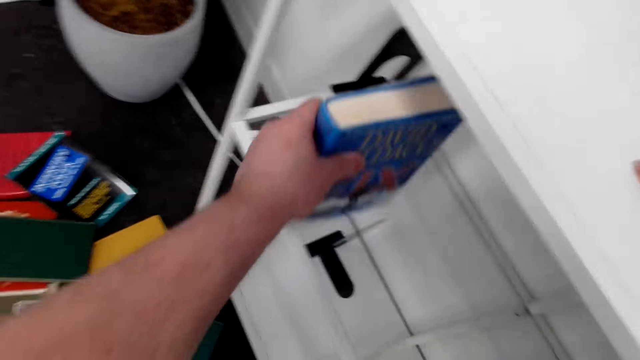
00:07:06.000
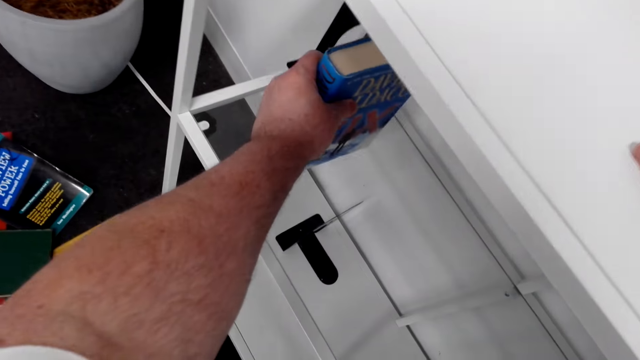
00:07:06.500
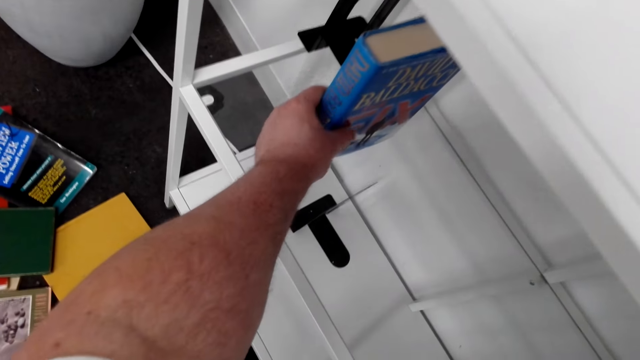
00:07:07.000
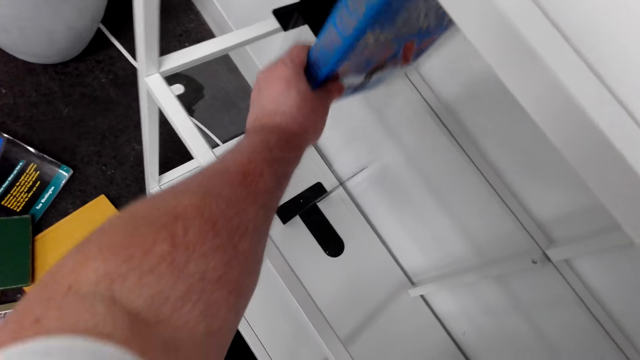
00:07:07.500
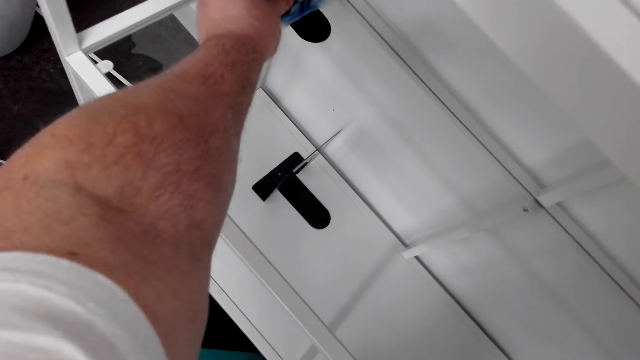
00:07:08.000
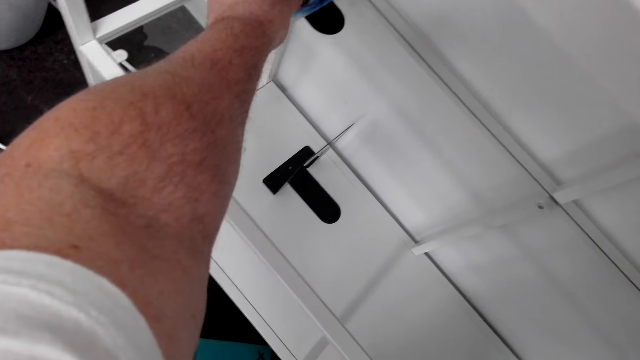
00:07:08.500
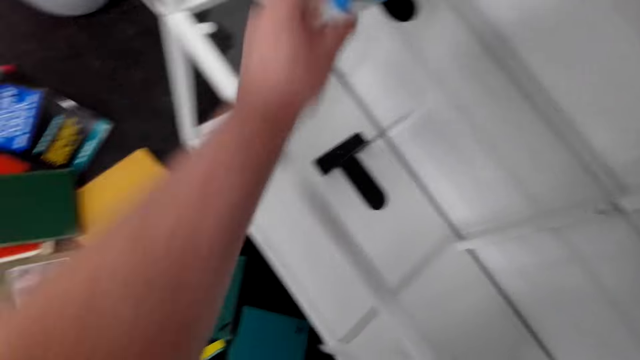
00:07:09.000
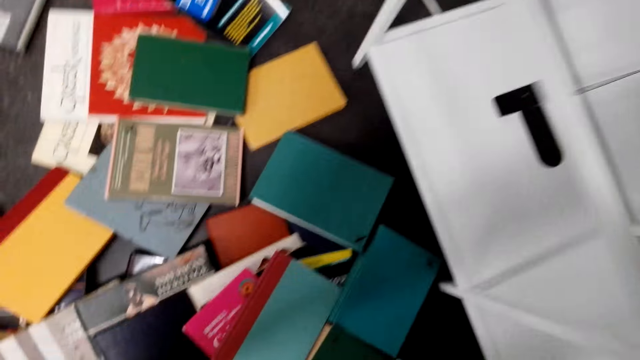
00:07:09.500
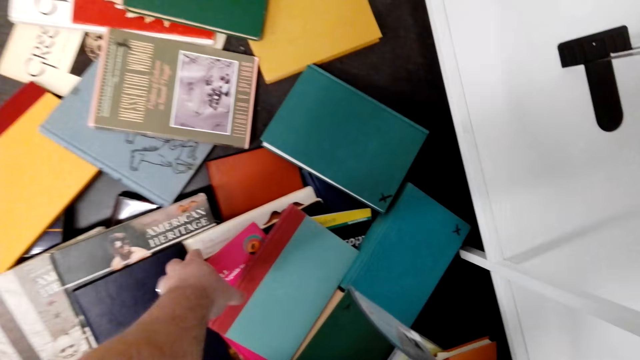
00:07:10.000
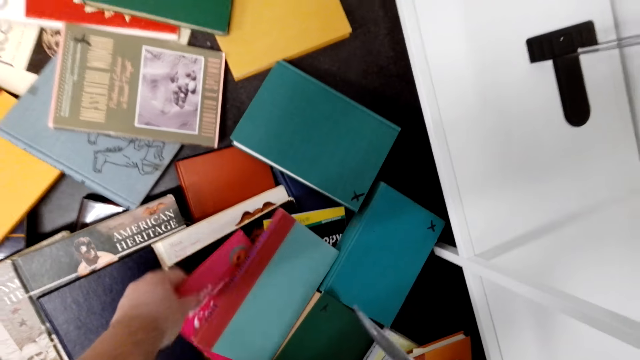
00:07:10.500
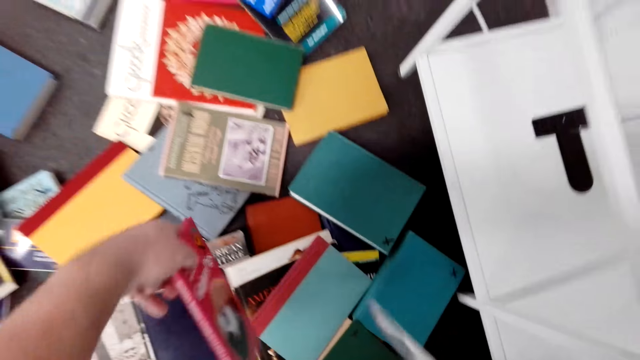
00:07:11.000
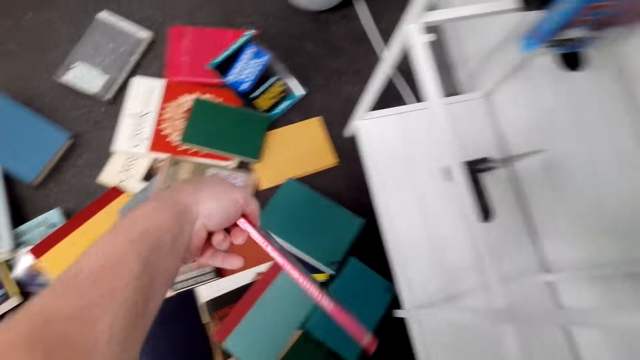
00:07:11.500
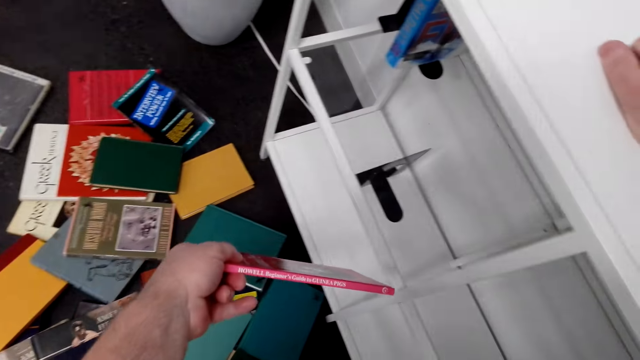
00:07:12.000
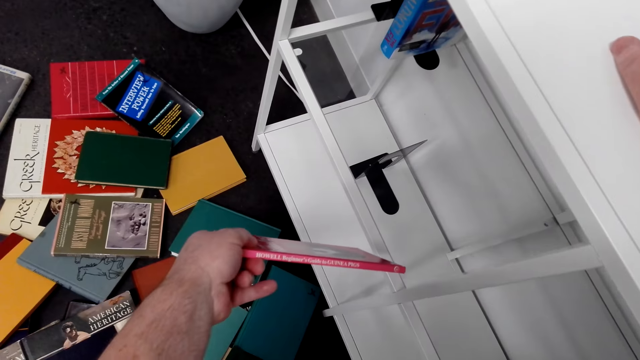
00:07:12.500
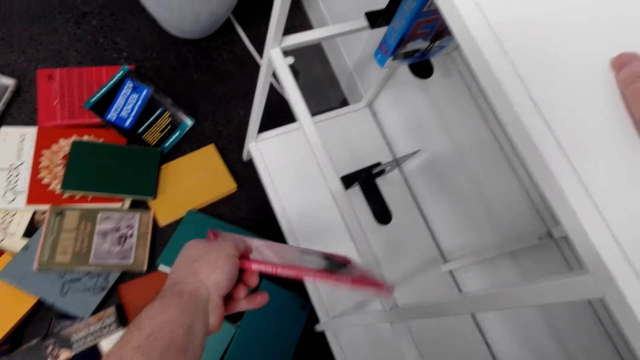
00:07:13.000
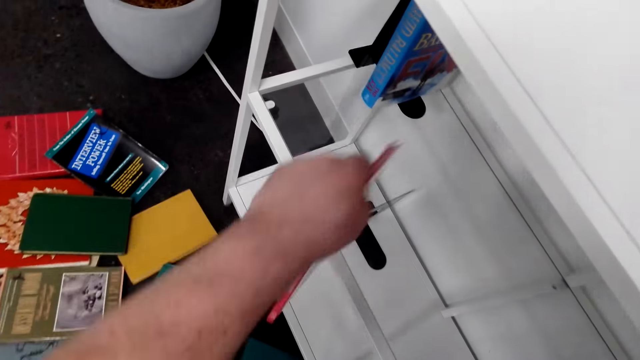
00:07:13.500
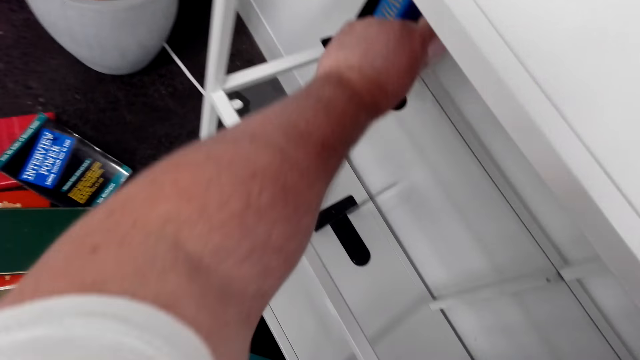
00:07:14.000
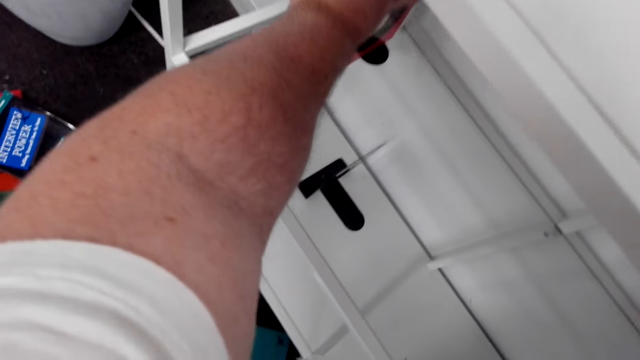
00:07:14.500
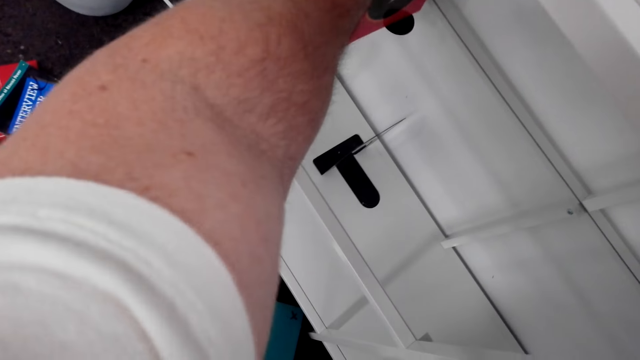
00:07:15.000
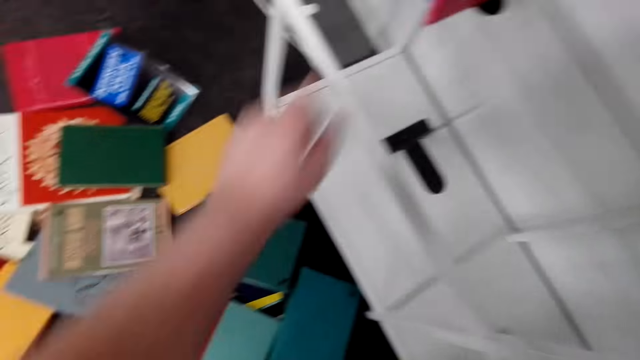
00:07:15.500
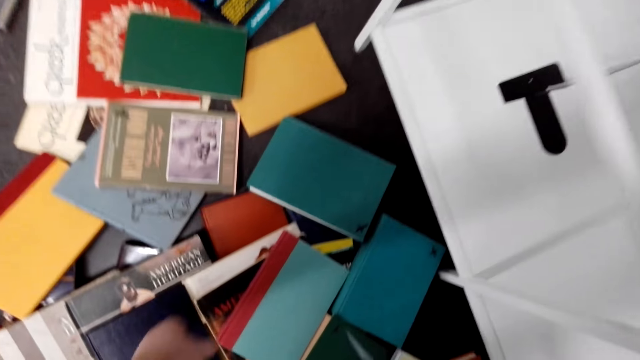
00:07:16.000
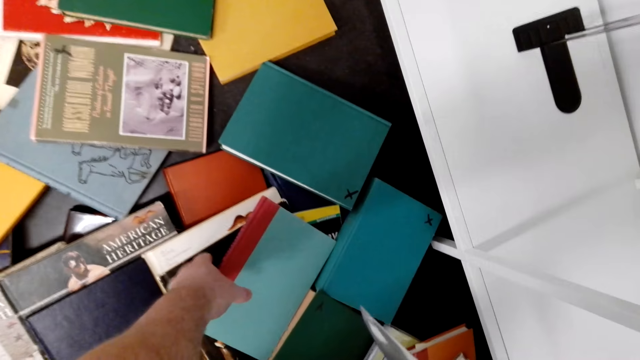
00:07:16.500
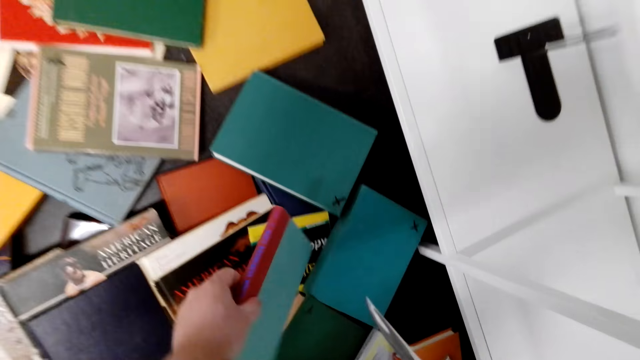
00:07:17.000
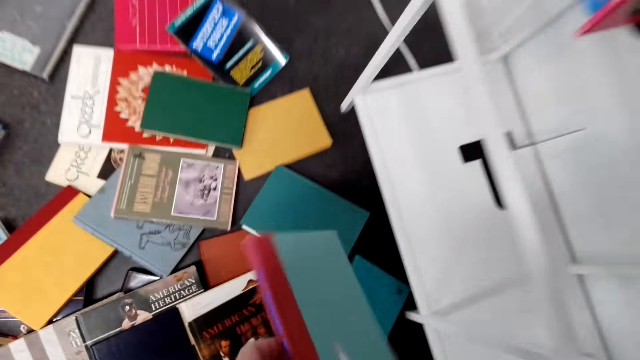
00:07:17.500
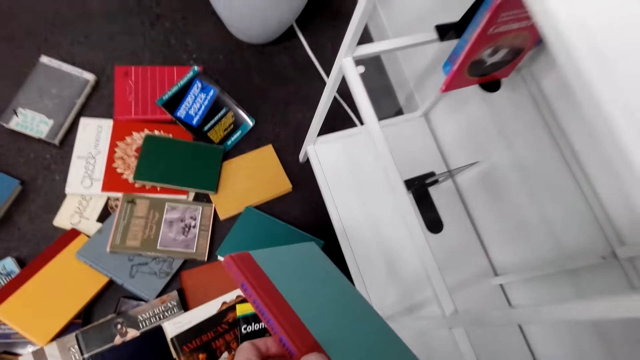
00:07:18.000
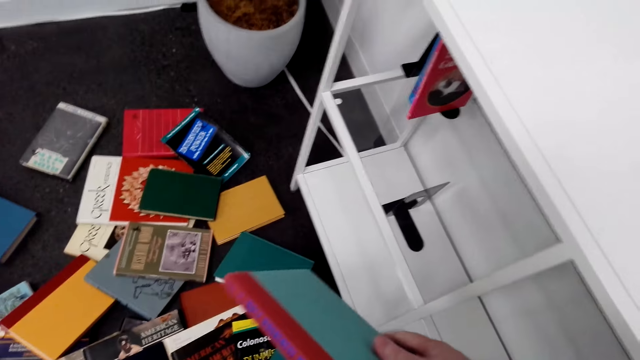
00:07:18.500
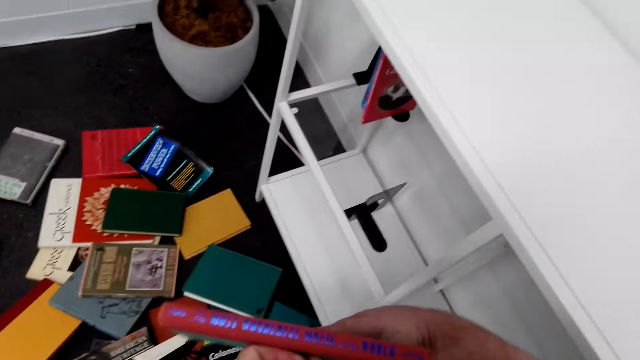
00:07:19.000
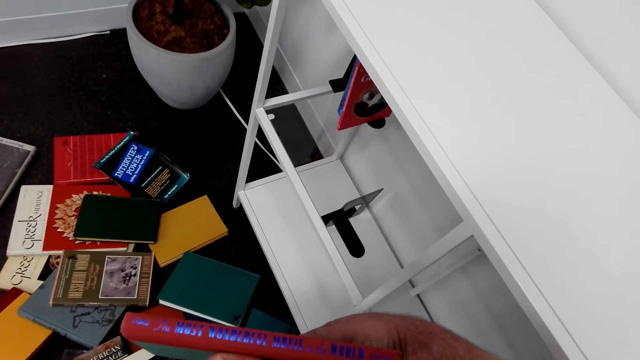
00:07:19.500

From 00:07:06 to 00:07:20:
The camera wearer arranges a box on the shelf. They put a book on the shelf. They pick the book. They put the book on the shelf. They arrange the box on the shelf. They pick the book.

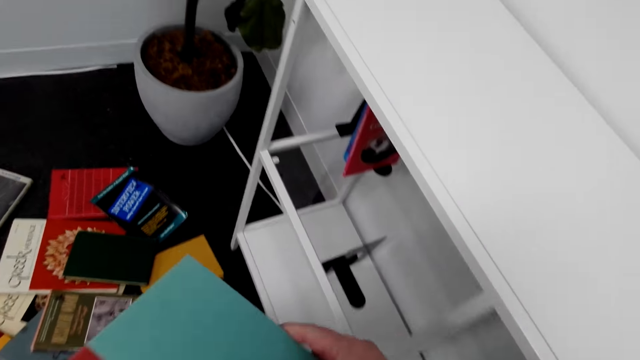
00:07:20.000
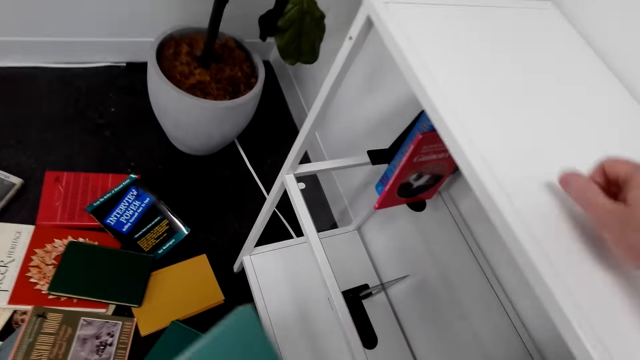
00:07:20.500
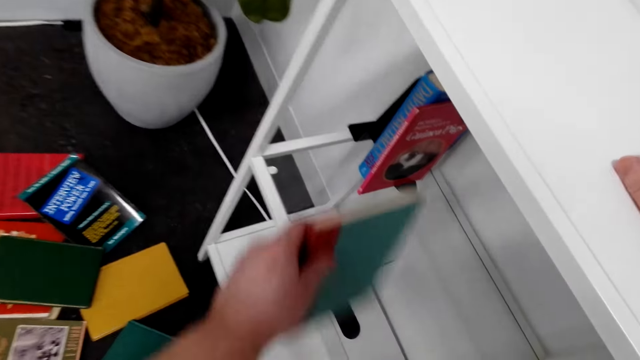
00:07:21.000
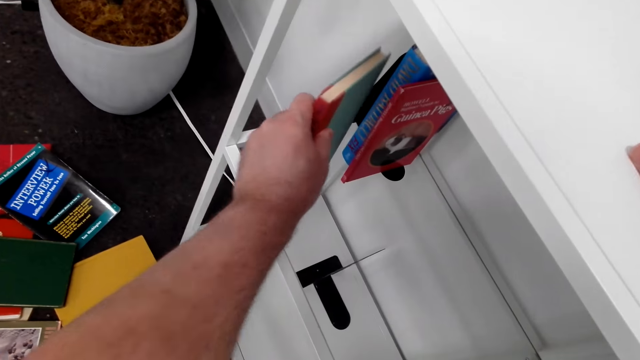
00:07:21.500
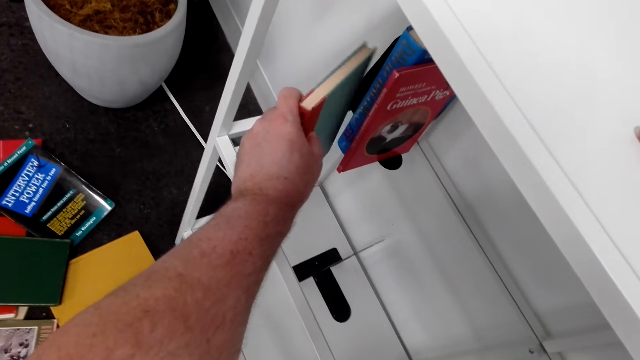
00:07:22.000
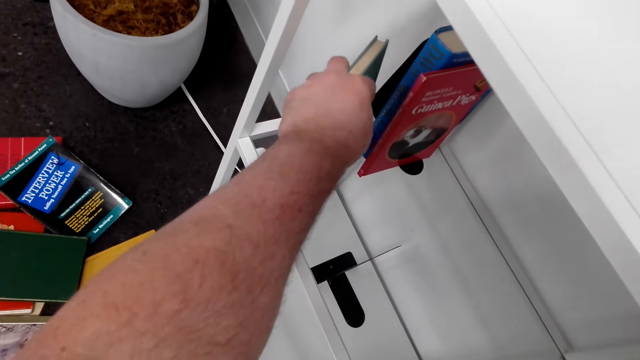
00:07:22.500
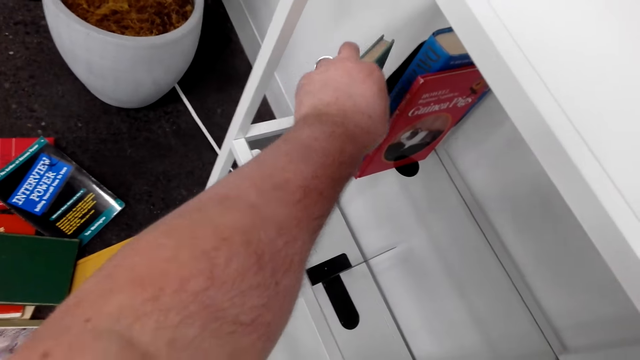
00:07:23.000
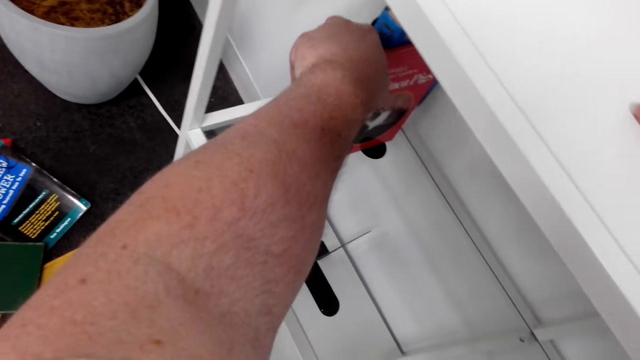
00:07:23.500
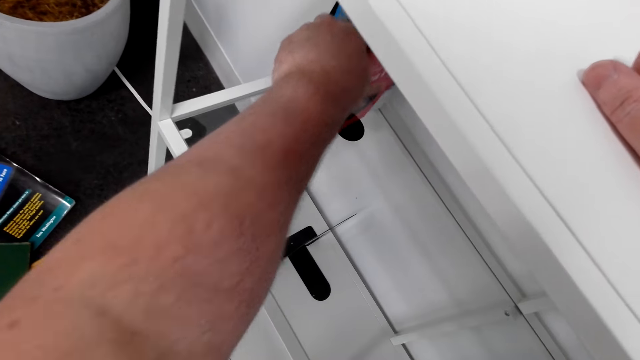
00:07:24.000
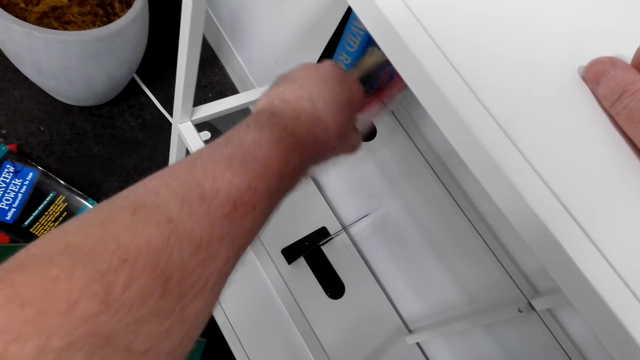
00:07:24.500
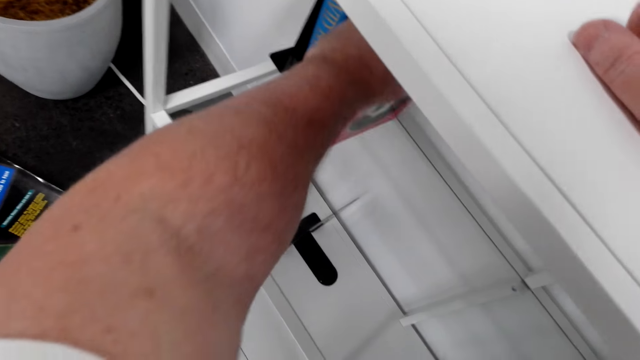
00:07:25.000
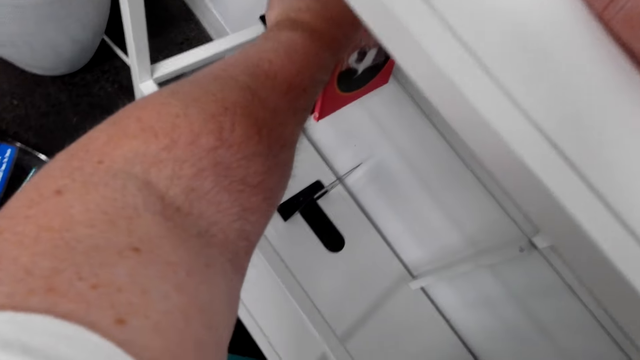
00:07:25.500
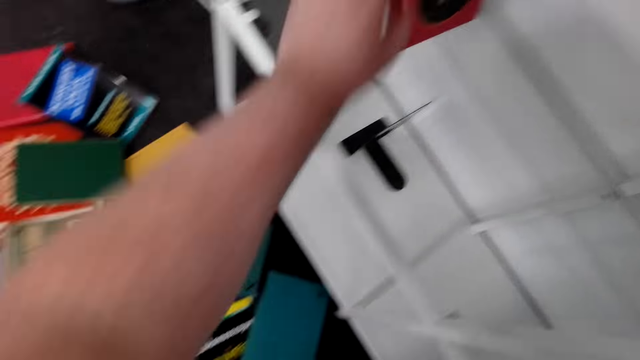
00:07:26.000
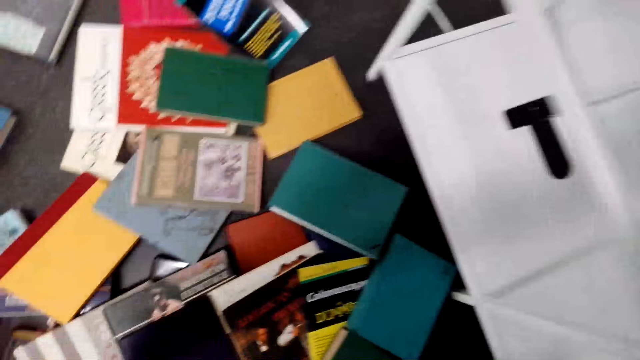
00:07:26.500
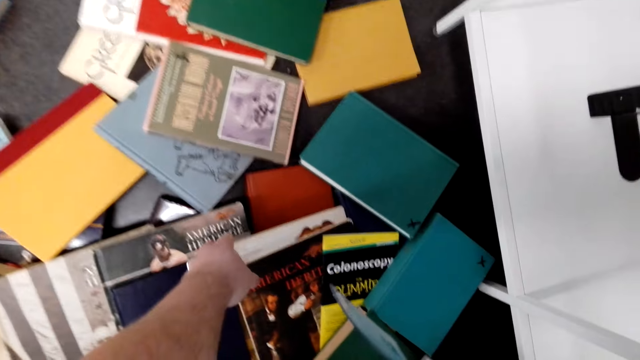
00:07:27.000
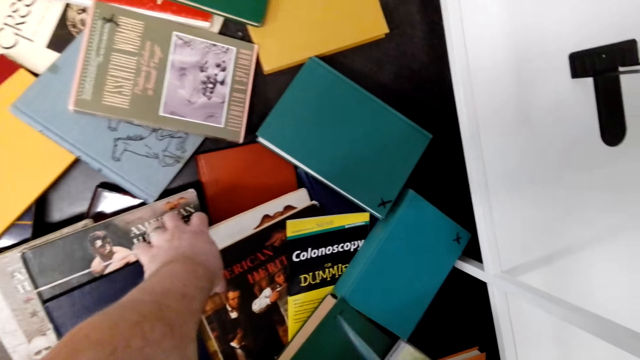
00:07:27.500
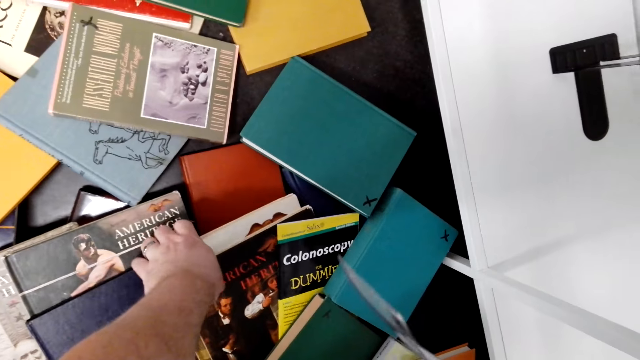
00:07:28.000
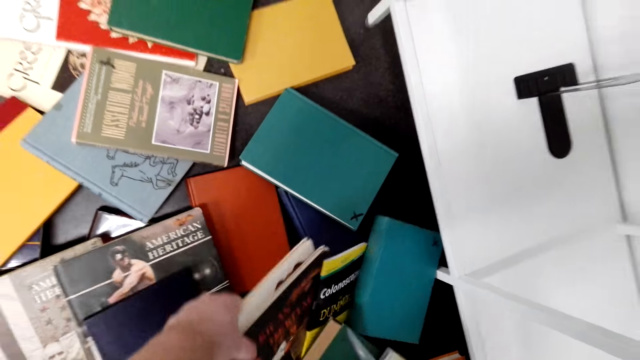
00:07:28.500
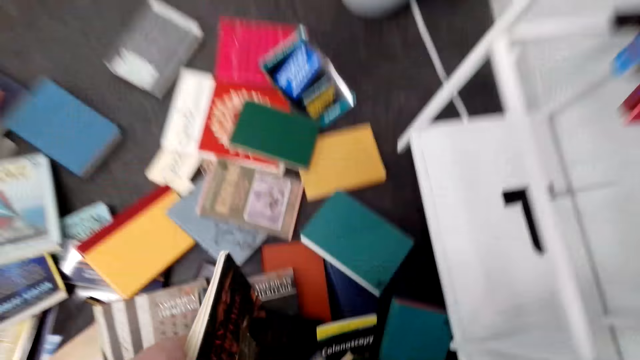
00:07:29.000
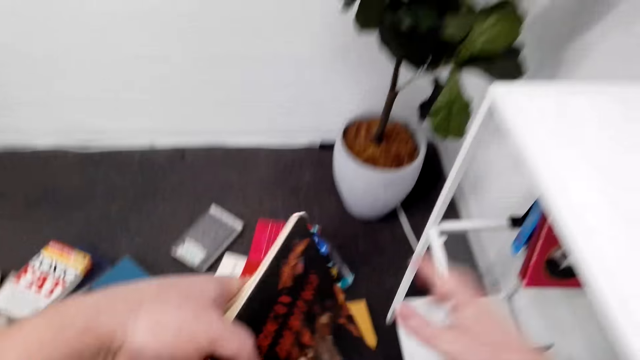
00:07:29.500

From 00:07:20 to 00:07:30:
The camera wearer puts the book on the shelf. They arrange the book on the shelf. They pick the books.
